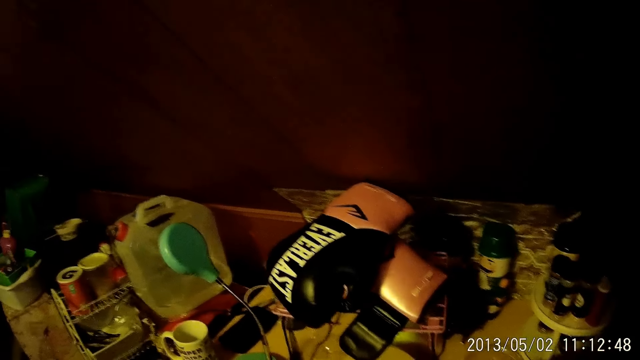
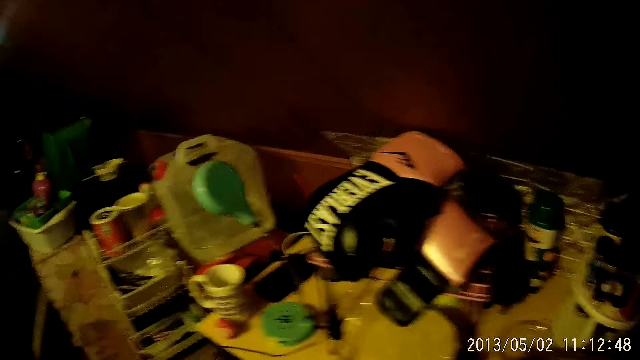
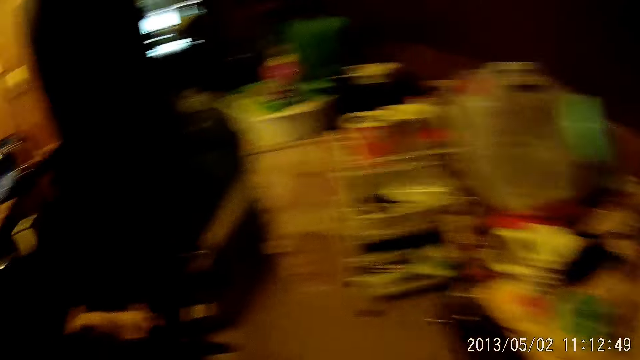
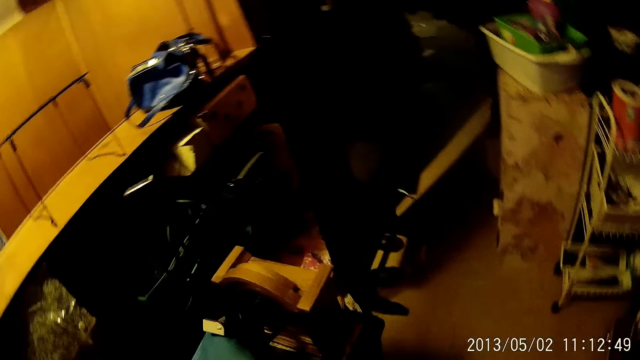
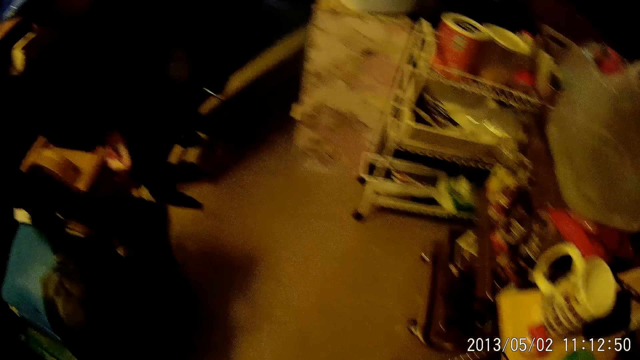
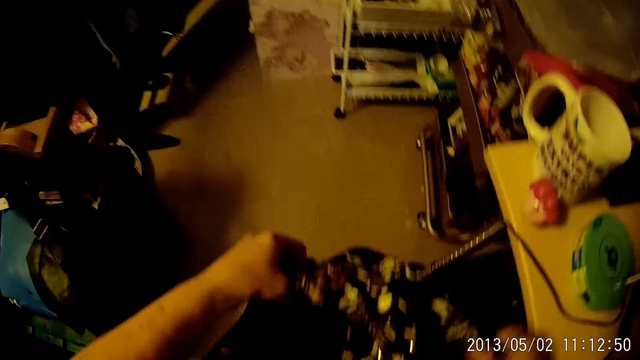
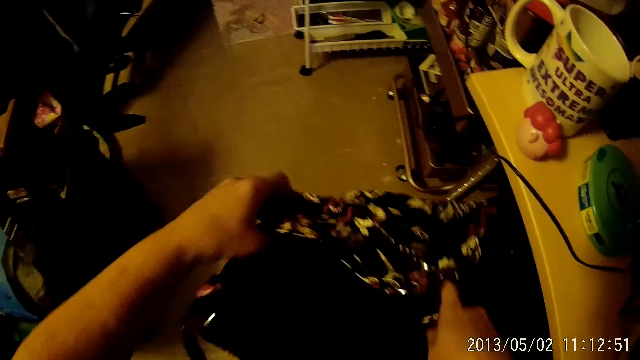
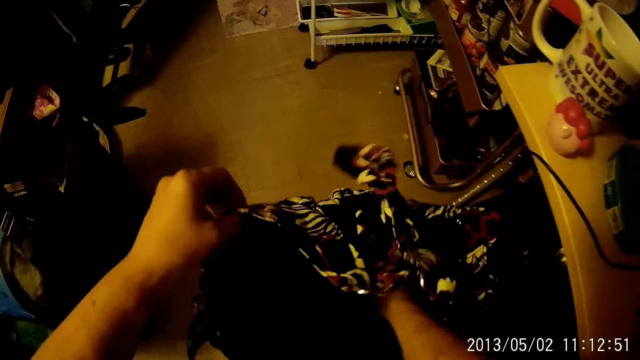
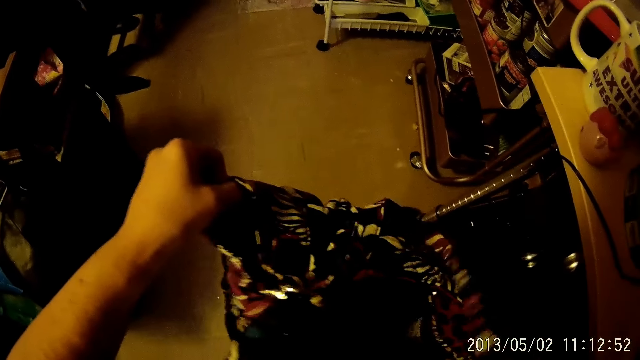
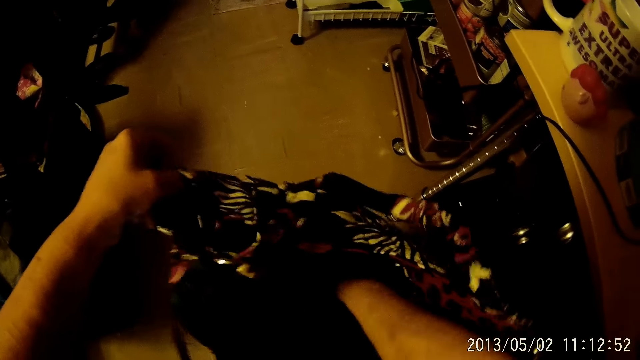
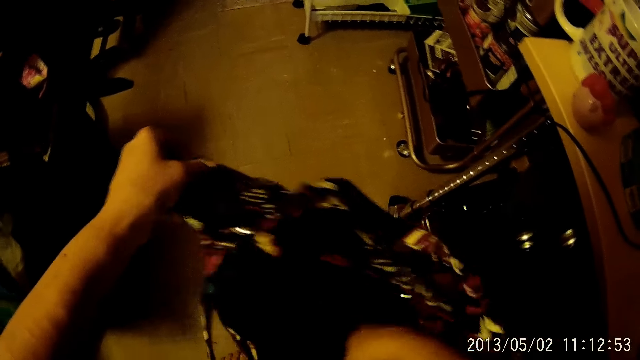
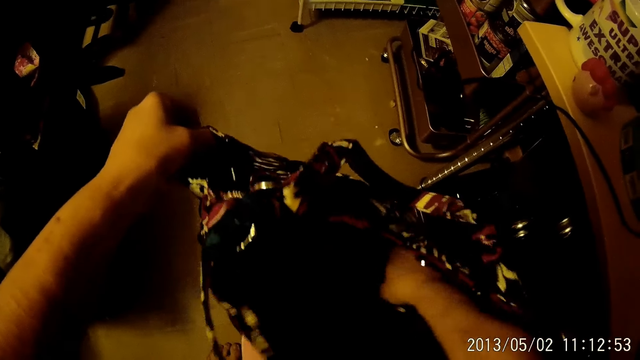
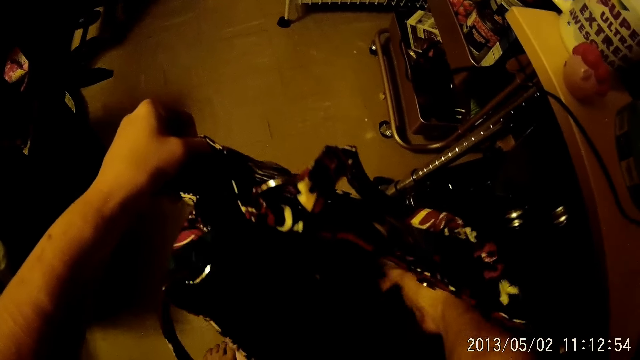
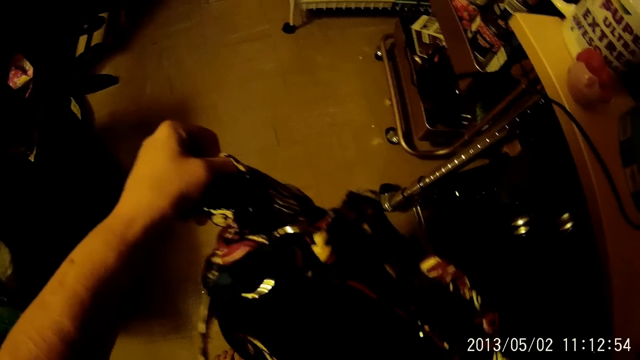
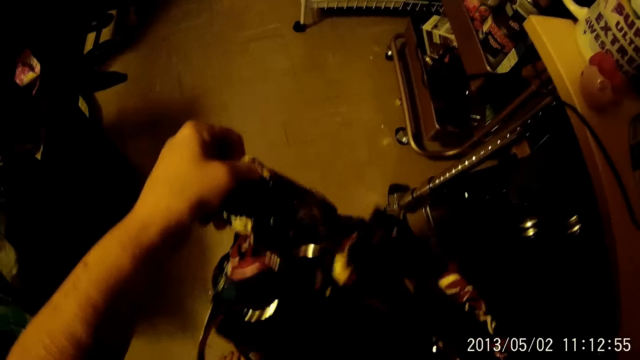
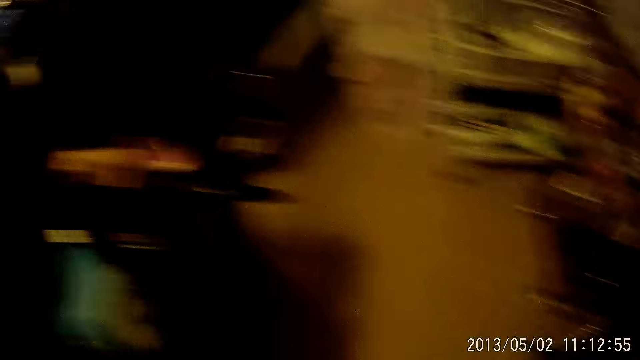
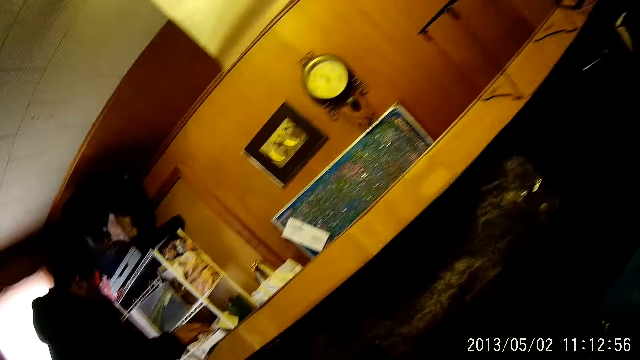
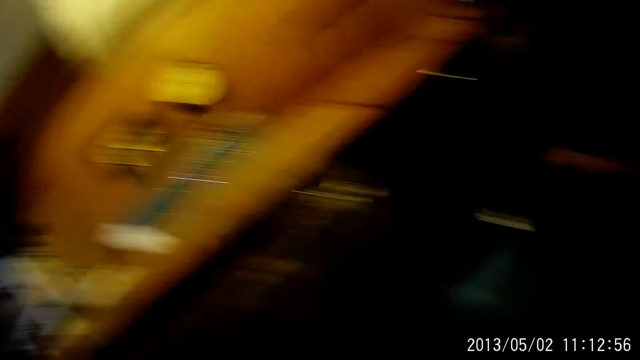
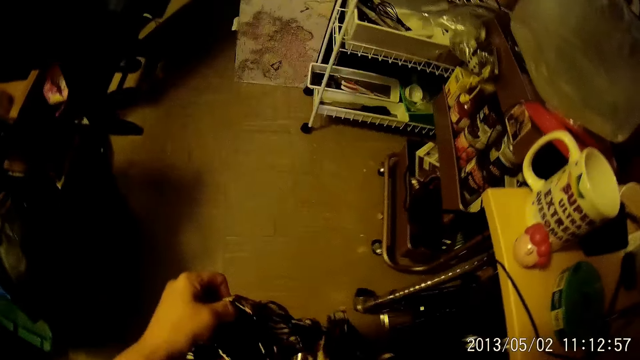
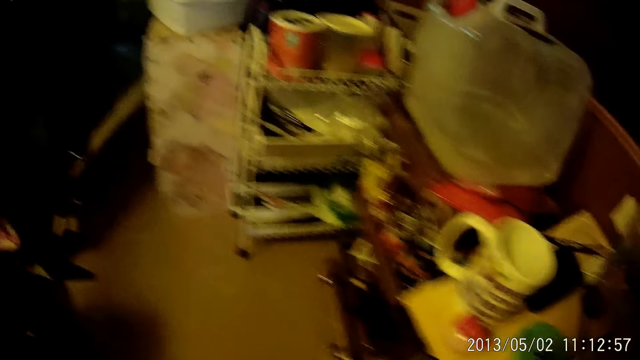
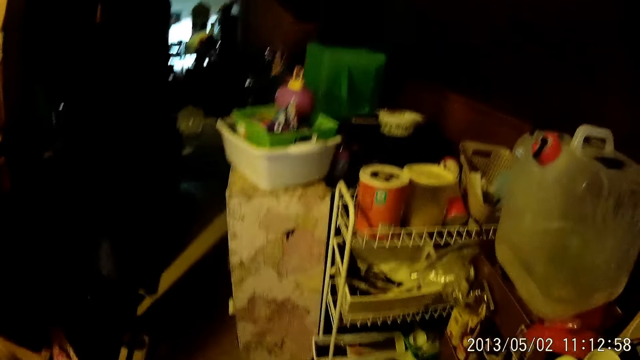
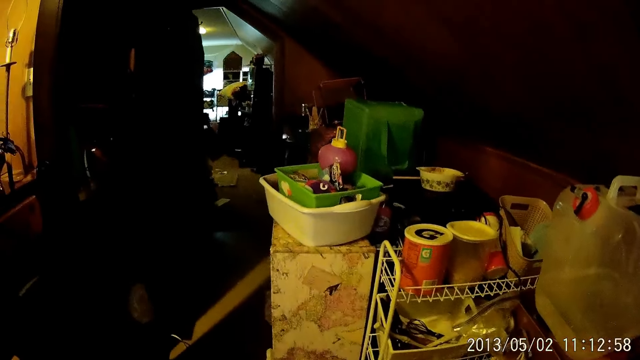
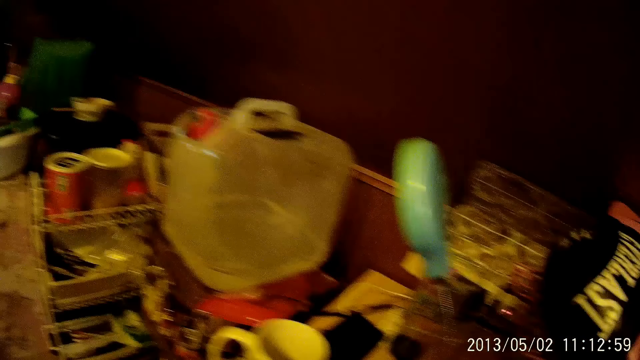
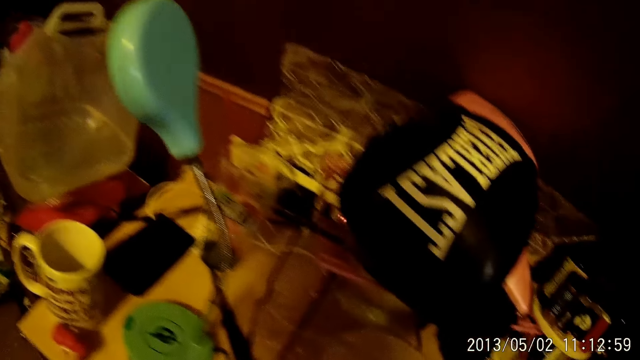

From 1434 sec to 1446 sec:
The camera wearer opens a handbag using her hand. She holds the bag with her left hand. She dips her right hand in the bag. She searches for something in the handbag. The man places his right hand on the table.

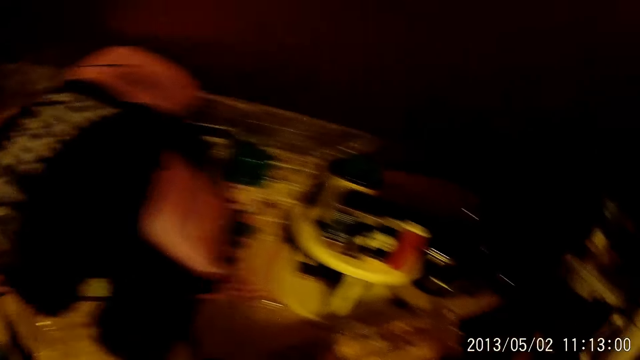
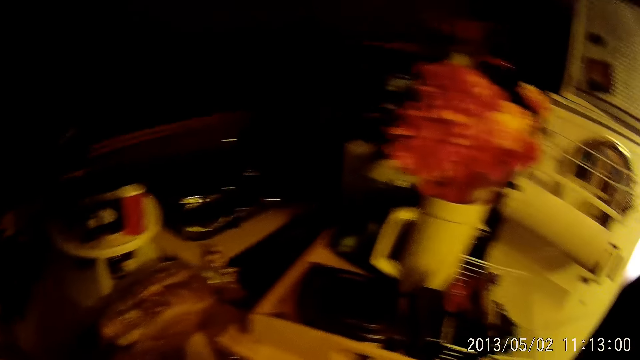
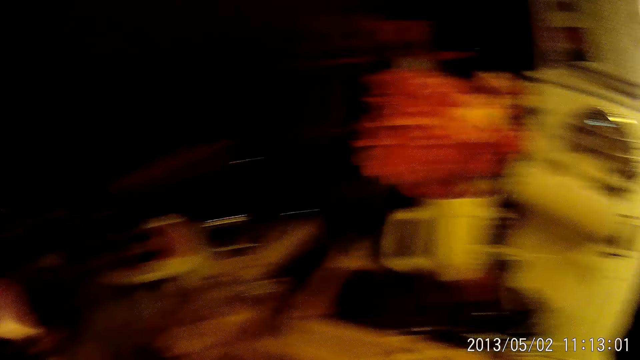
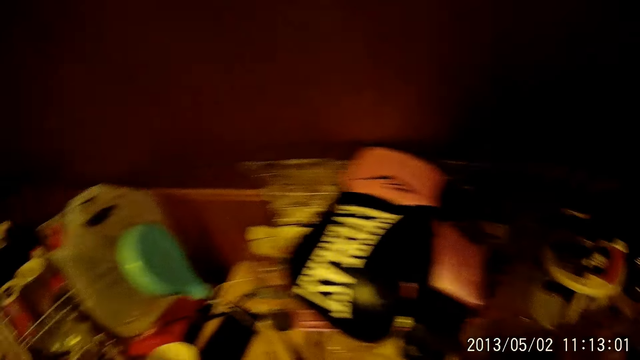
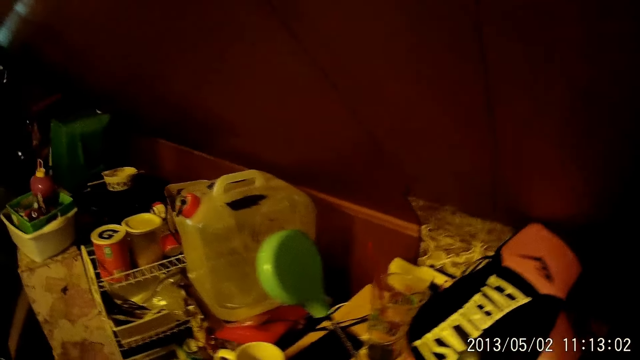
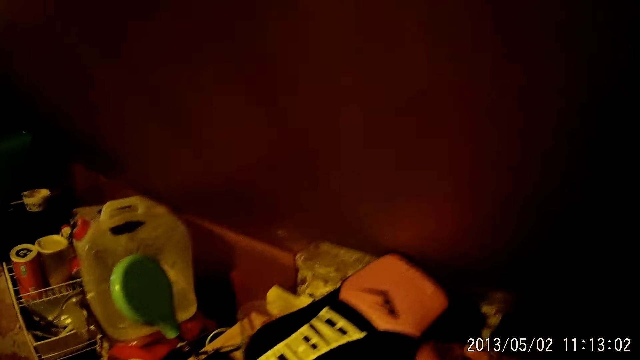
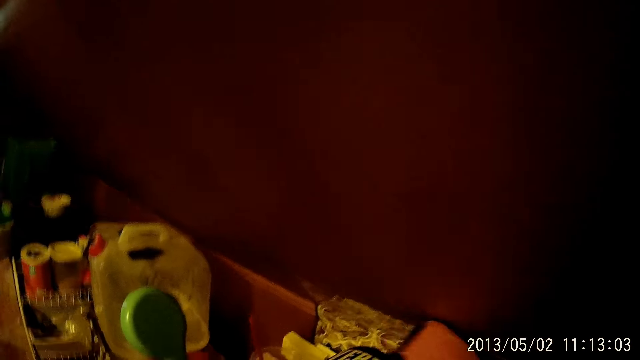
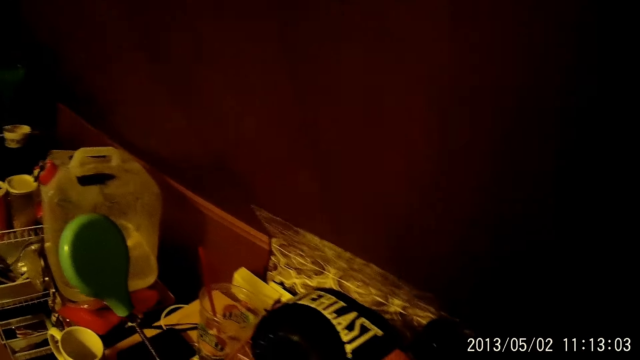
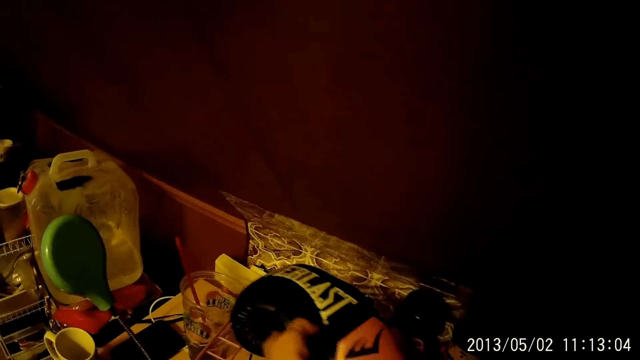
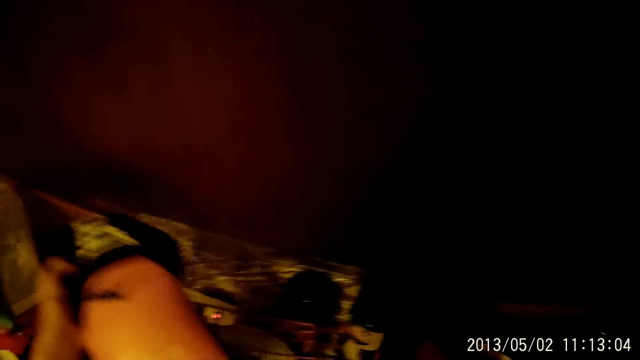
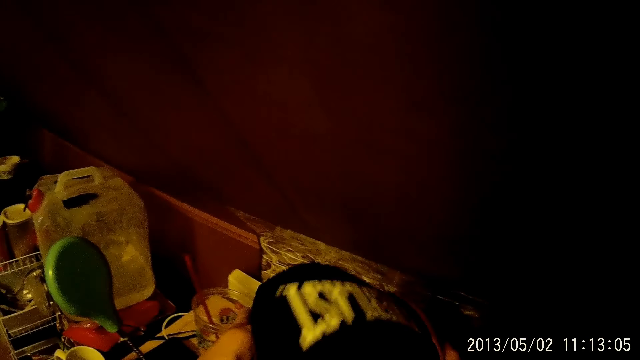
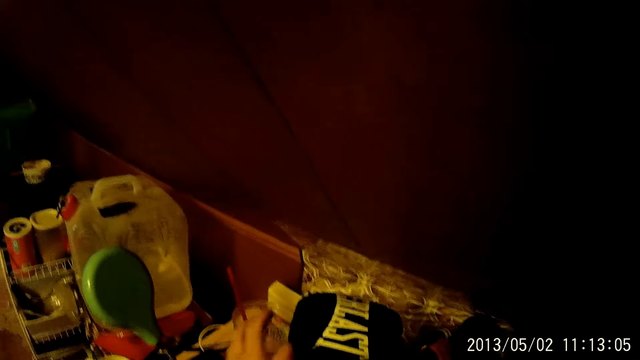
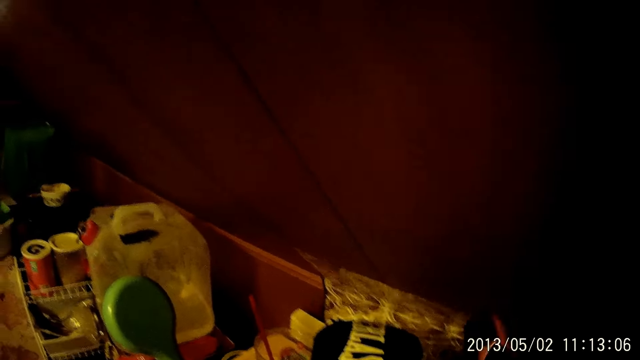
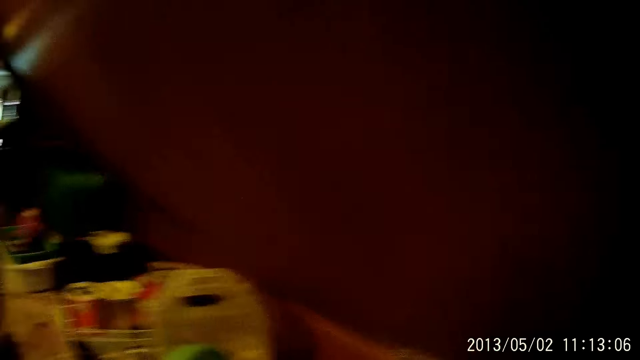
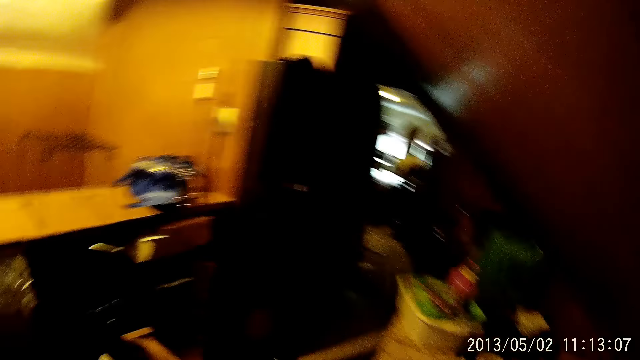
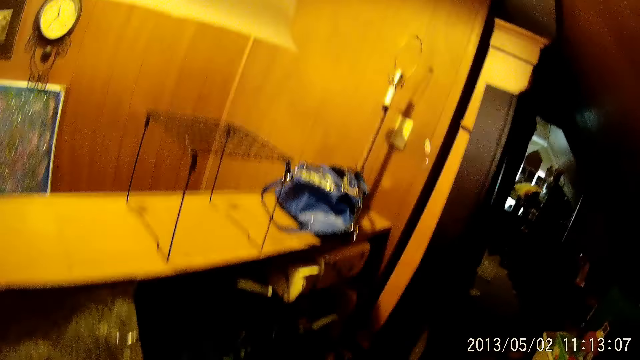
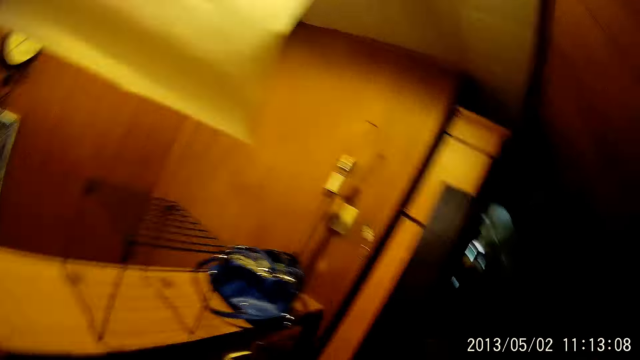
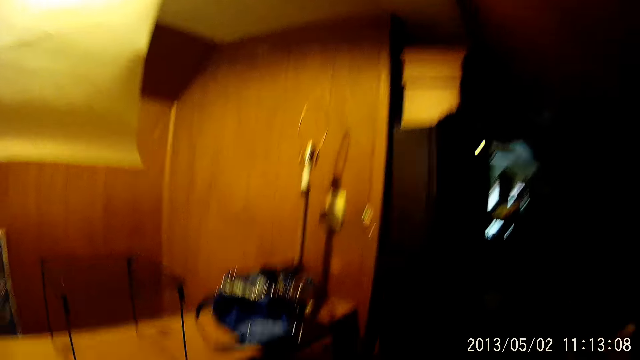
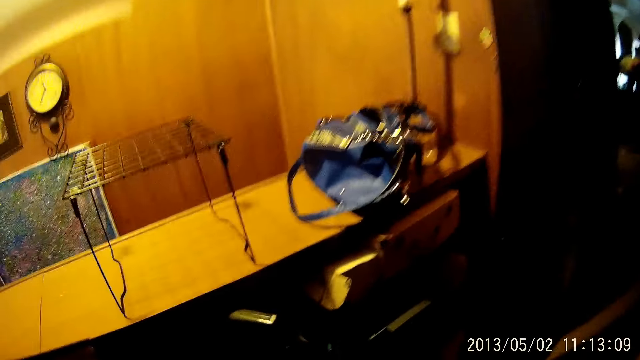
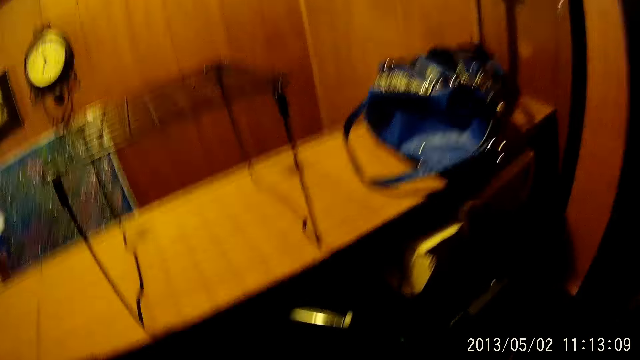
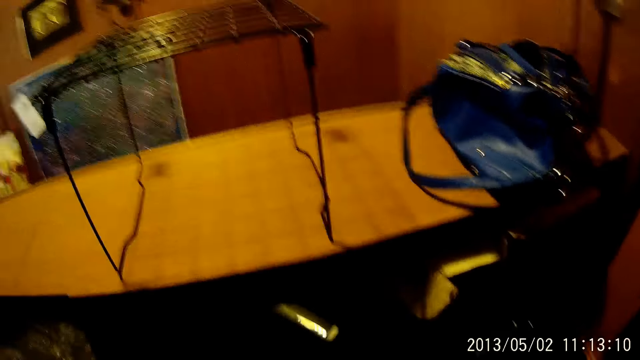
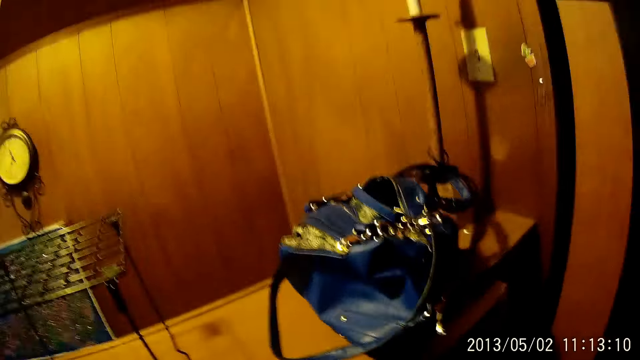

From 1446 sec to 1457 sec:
The camera wearer picks up a boxing glove from a basket with her right hand. She picks up a boxing glove from the basket with her left hand. She drops the boxing glove on the basket with her left hand. She drops the boxing glove on the basket with her right hand.
